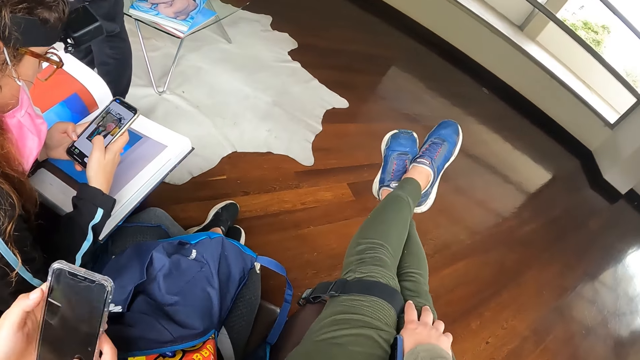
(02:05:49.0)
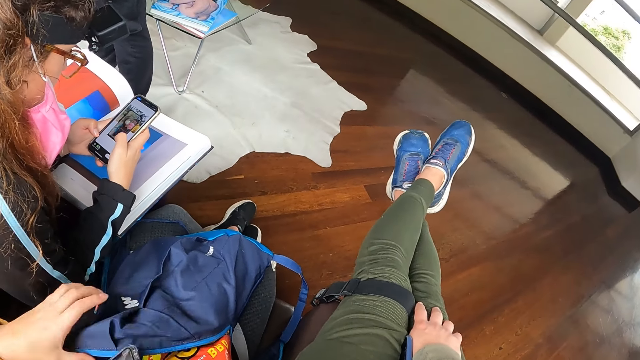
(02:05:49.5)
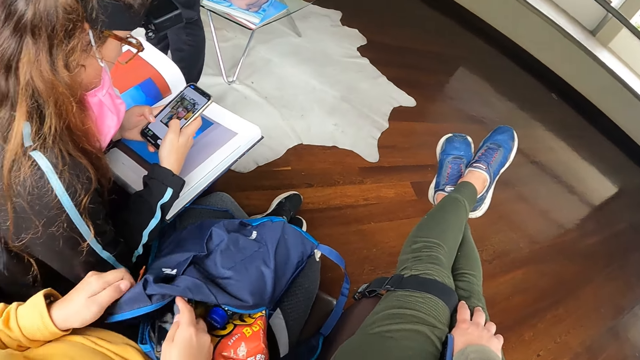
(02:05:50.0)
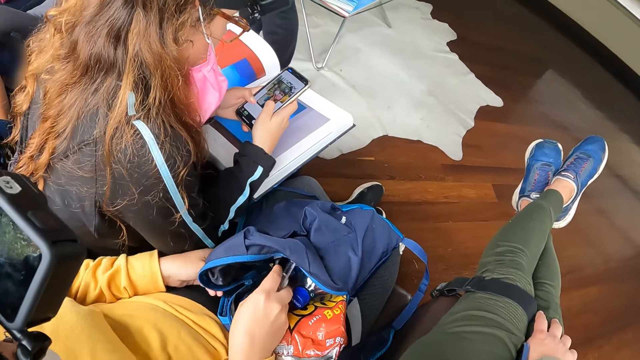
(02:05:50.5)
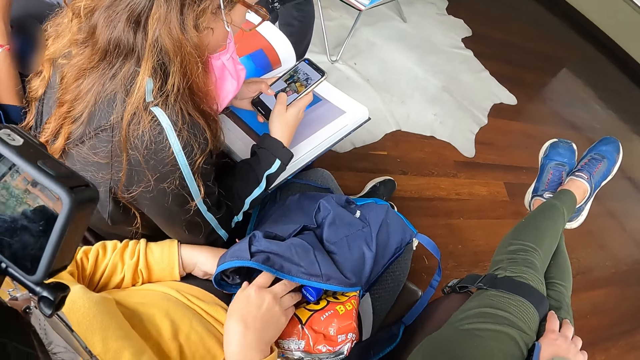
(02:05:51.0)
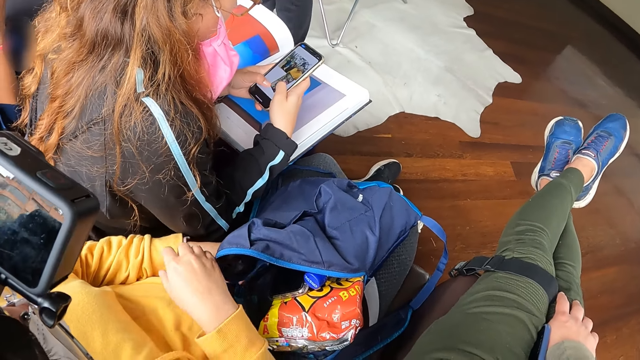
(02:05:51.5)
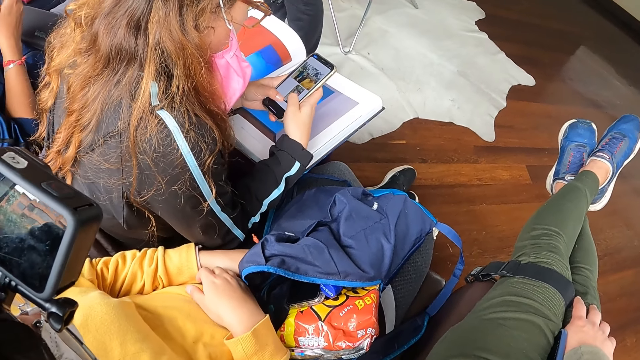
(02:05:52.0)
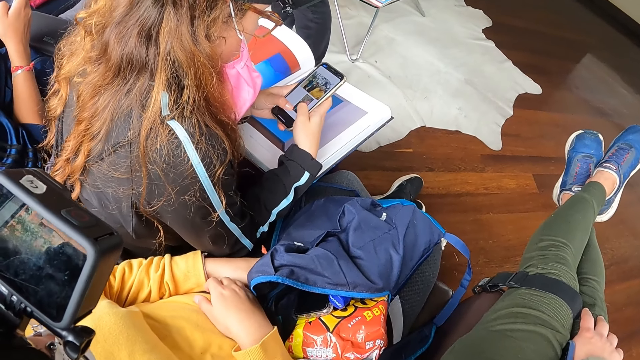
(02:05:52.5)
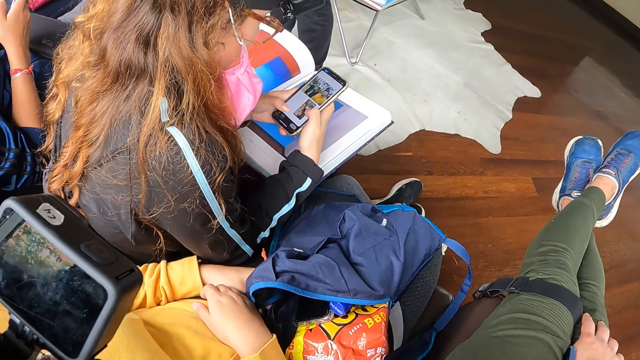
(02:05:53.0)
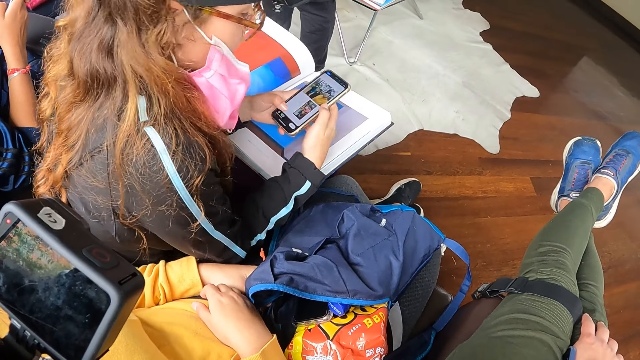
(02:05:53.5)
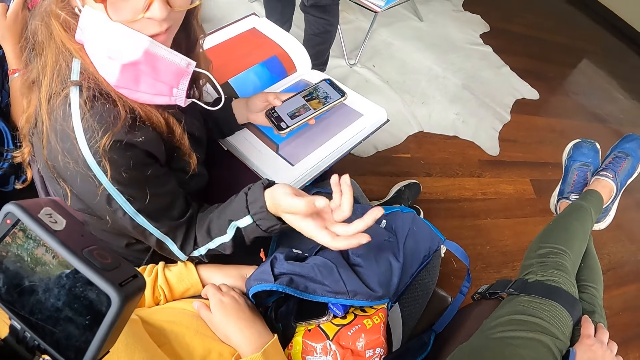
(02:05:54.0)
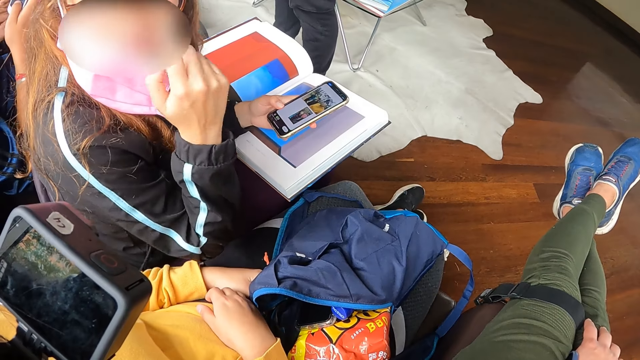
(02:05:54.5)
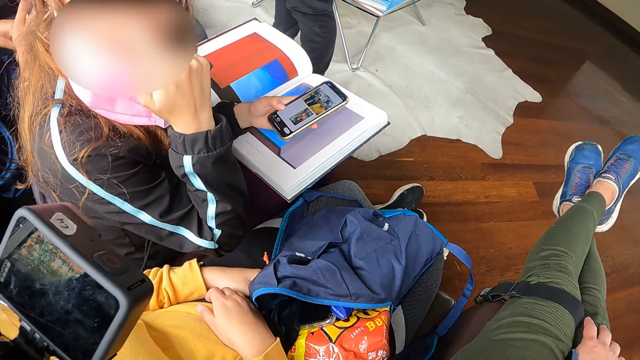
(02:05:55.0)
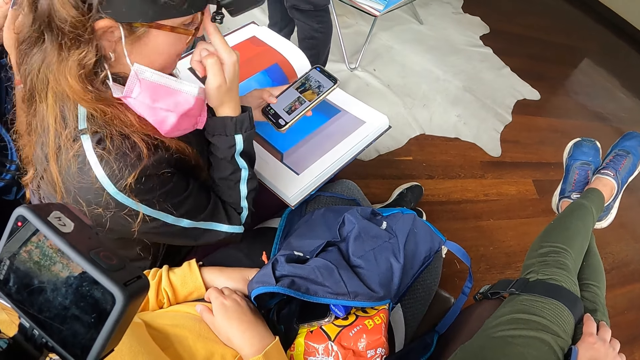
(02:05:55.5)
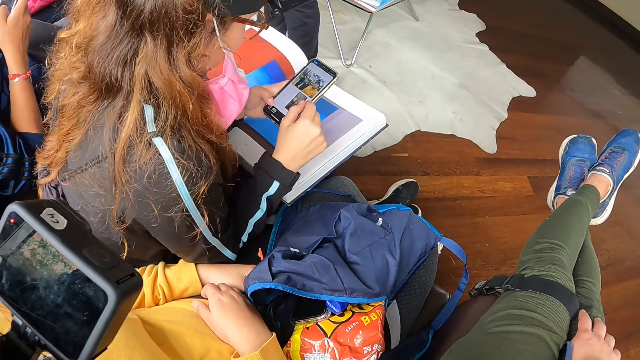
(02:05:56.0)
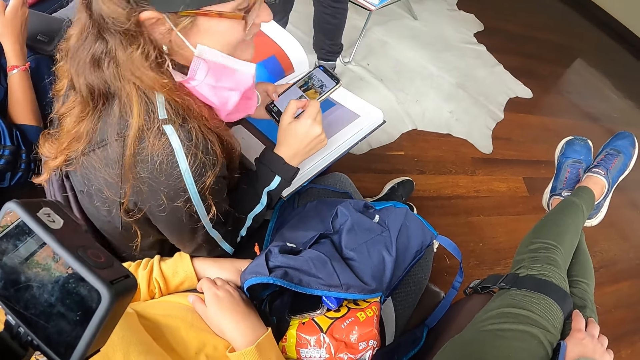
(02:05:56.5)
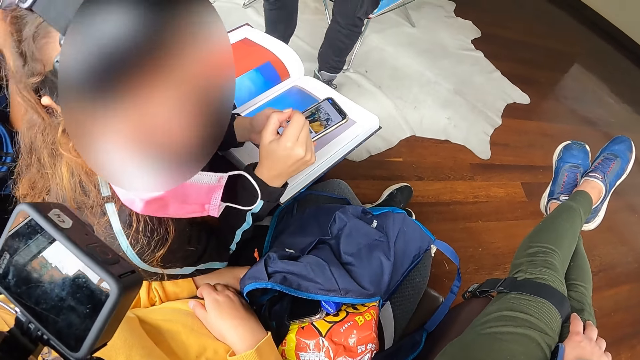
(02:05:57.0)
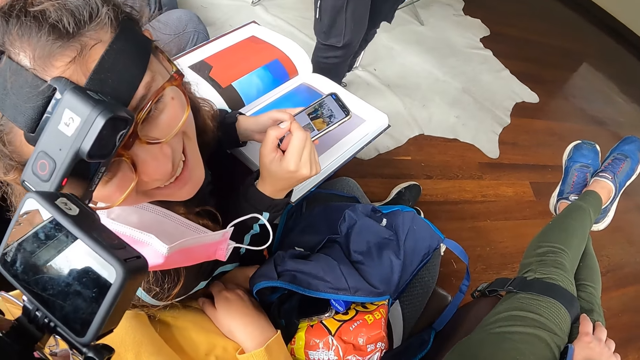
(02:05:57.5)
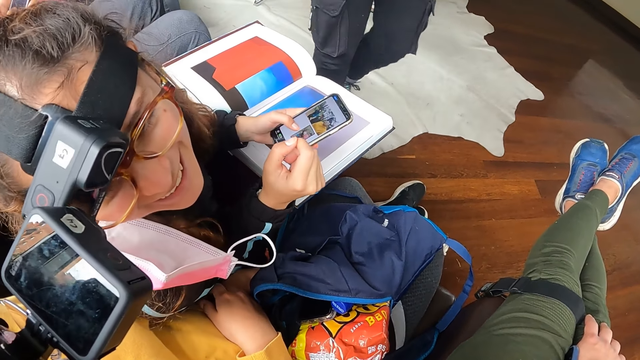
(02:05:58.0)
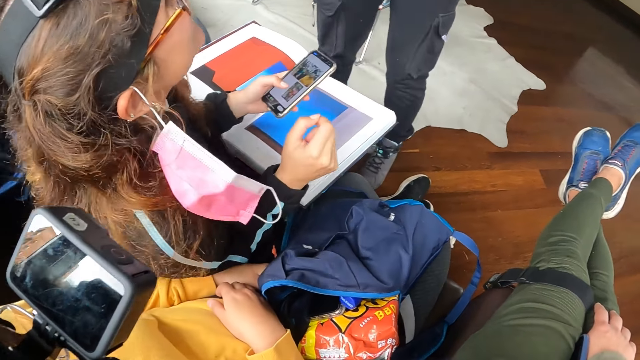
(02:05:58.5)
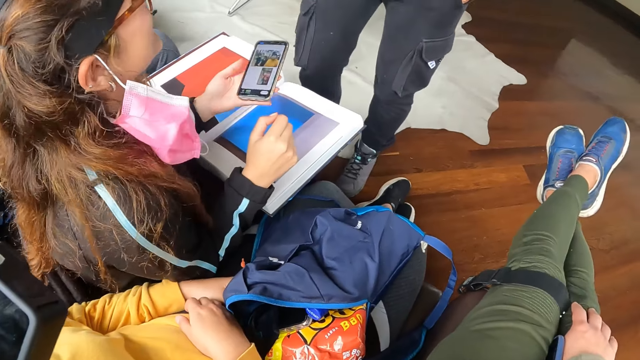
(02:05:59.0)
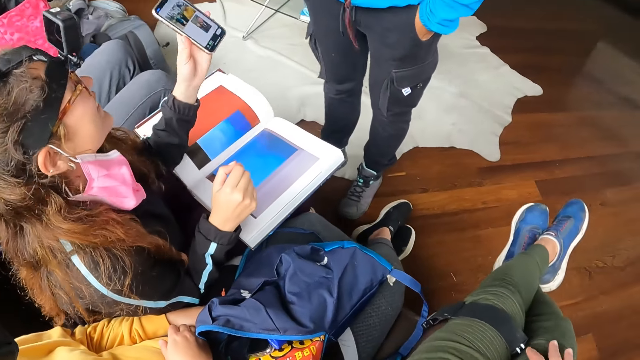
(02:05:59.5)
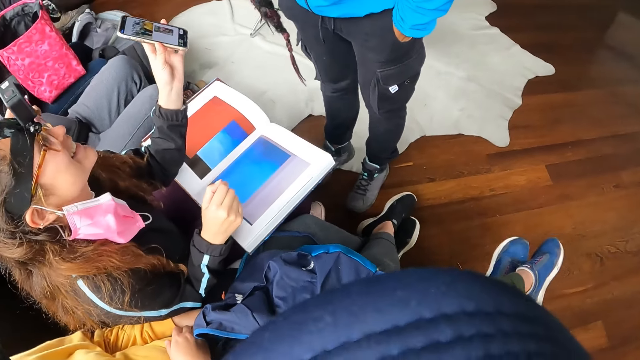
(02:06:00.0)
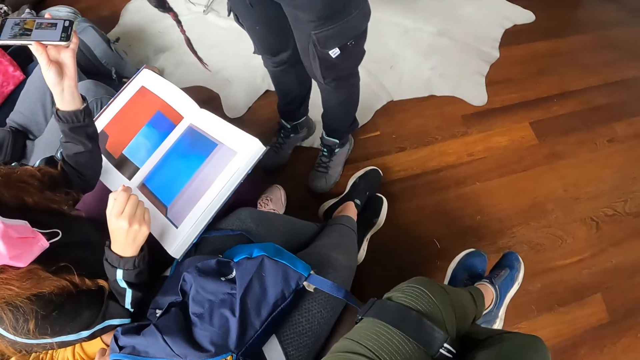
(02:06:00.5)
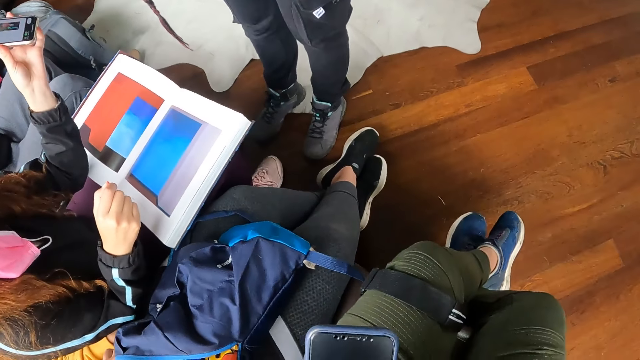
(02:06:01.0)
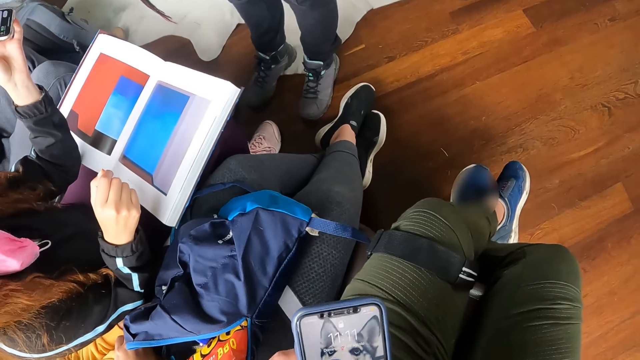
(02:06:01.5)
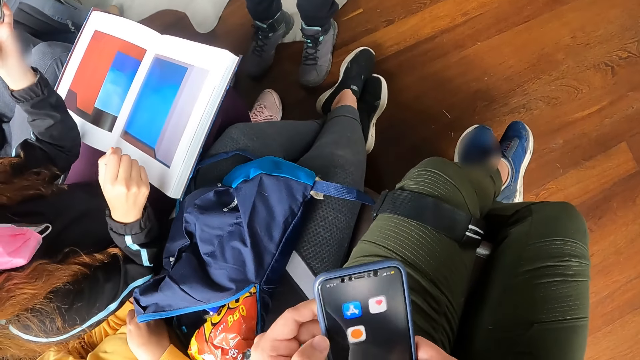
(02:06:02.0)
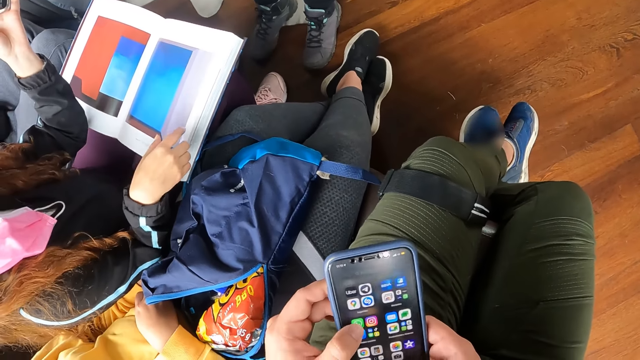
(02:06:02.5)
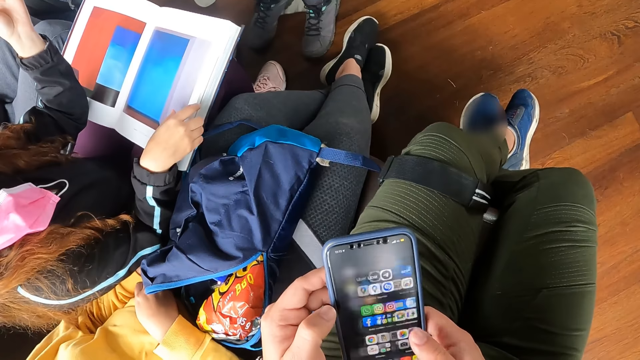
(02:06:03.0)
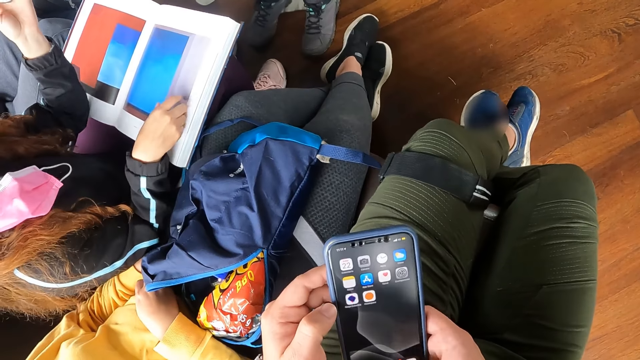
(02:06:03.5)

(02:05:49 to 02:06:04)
The woman checks the phone in both hands, holds the blue bag on her legs with her left hand and puts the phone in her right hand into the blue bag on her legs. Another woman interacts with the first woman and adjusts her pair of glasses with her right hand. The other woman interacts with the first woman and shows the phone in her left hand to a third woman. The camera wearer operates the phone in both hands.

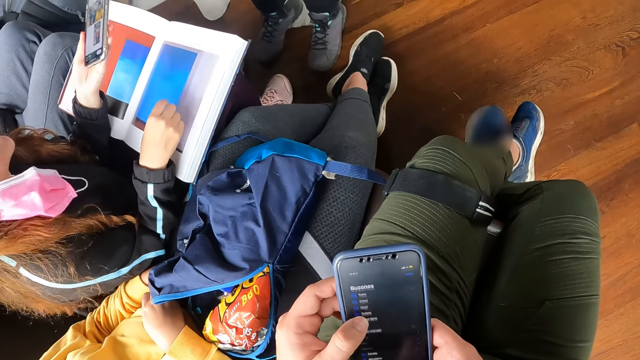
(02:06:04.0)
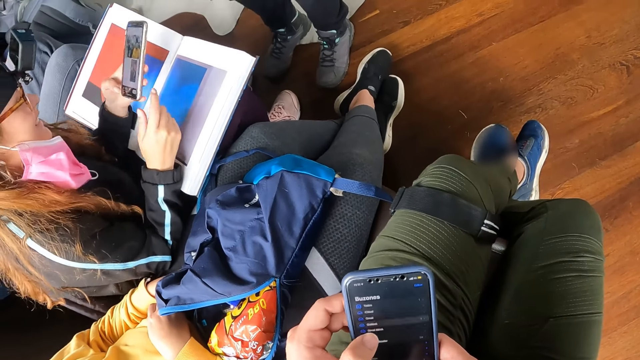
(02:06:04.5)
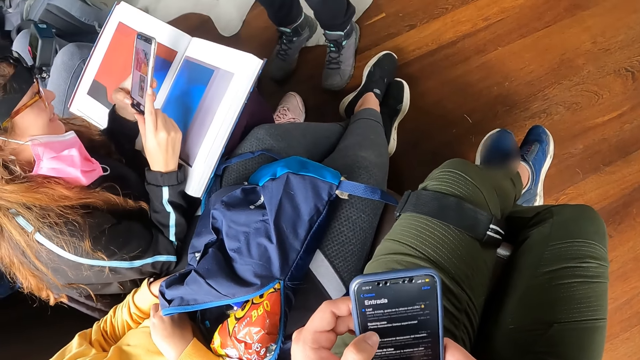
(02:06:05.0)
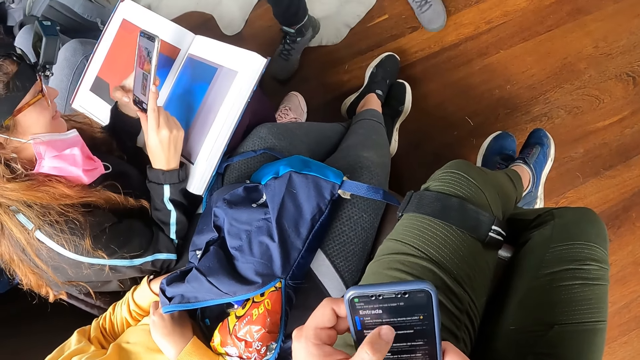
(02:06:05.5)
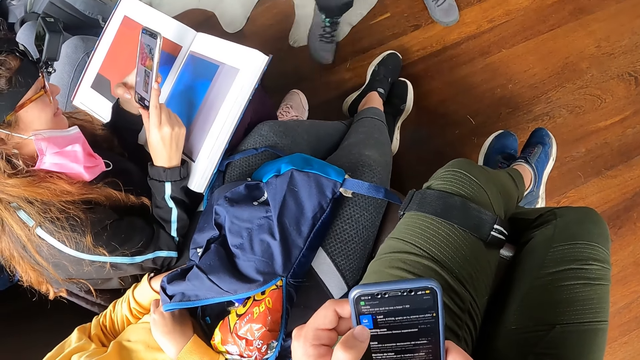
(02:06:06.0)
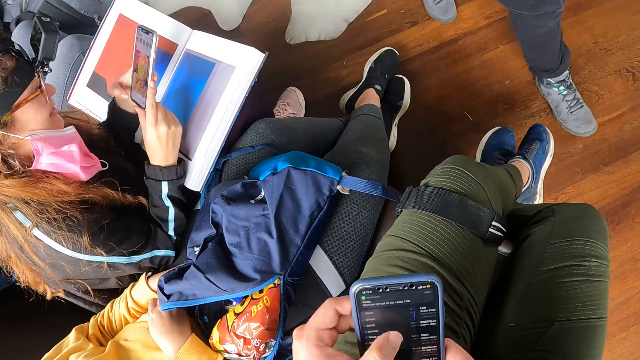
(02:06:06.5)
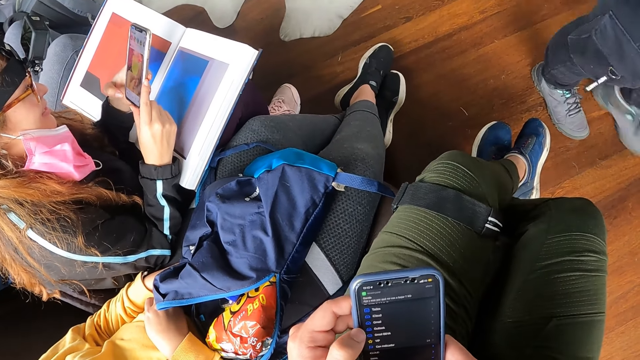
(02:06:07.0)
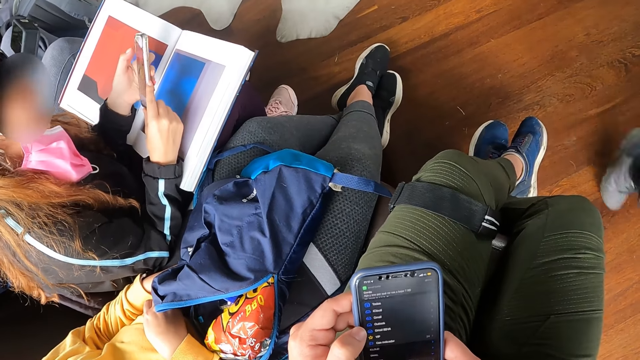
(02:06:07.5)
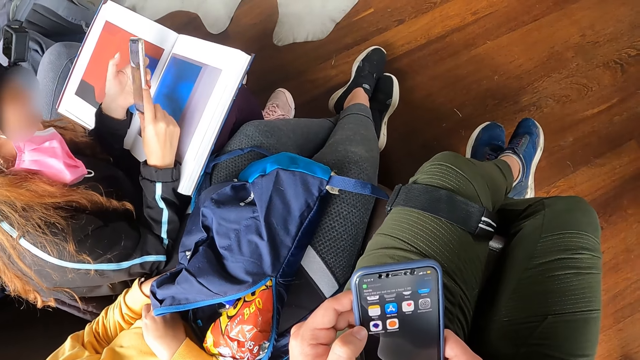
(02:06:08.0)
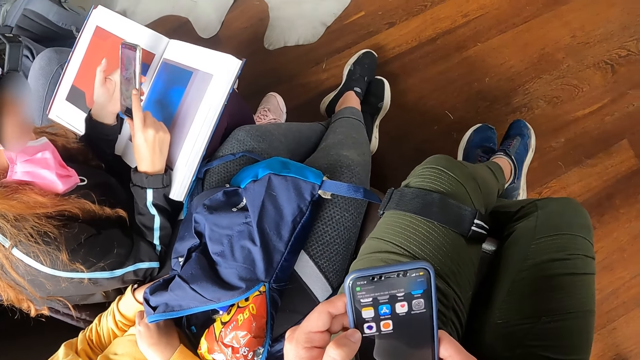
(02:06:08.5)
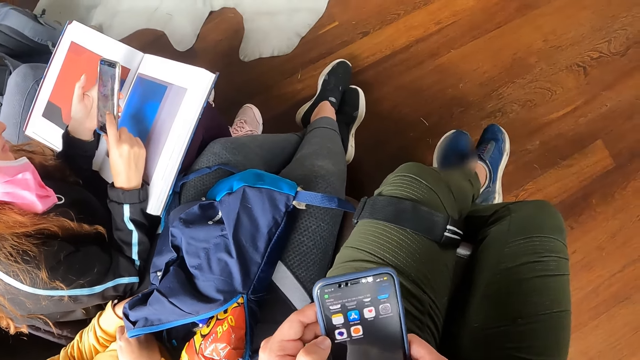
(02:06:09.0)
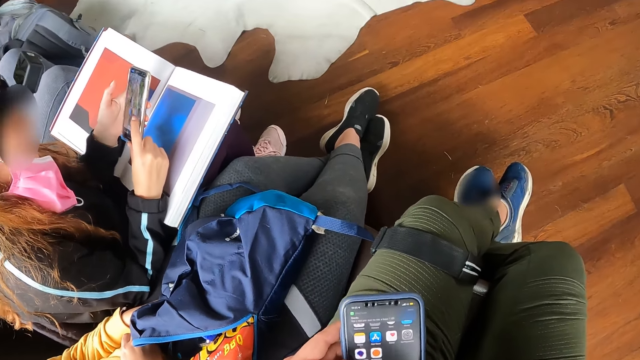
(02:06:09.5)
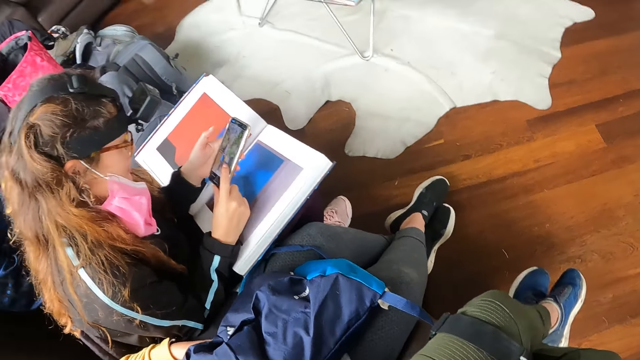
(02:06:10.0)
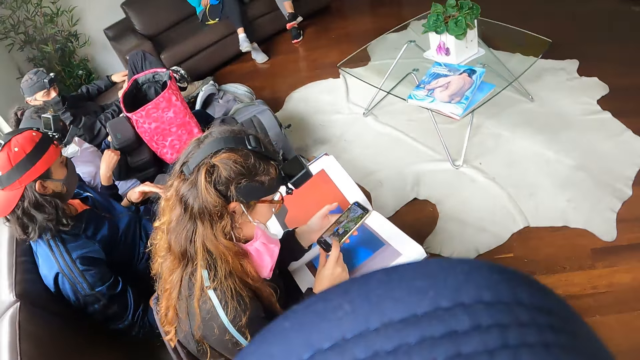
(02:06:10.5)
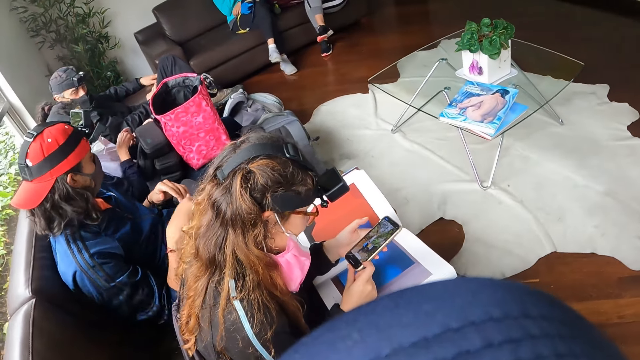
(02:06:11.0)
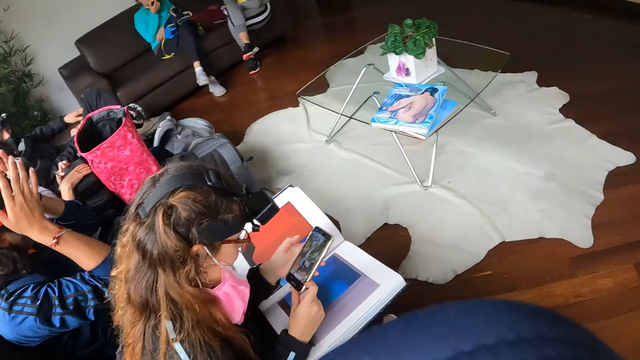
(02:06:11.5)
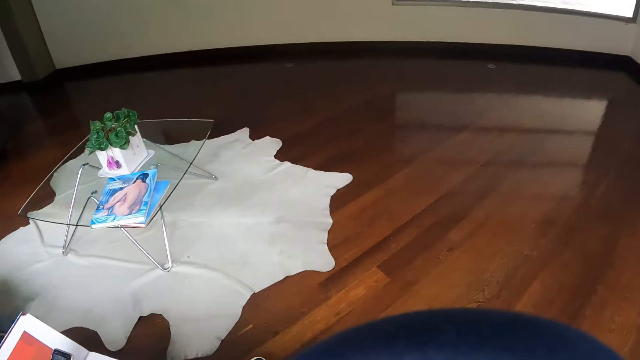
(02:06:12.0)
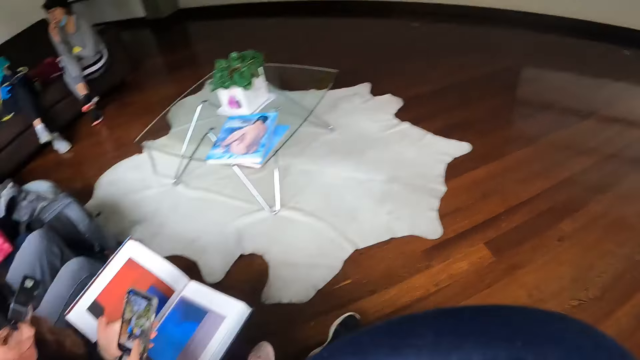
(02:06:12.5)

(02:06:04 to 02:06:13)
The woman operates the phone in both hands. Another woman closes a black camera box on a stack of black camera boxes on her legs with her right hand. A man adjusts a camera on his head with both hands.
